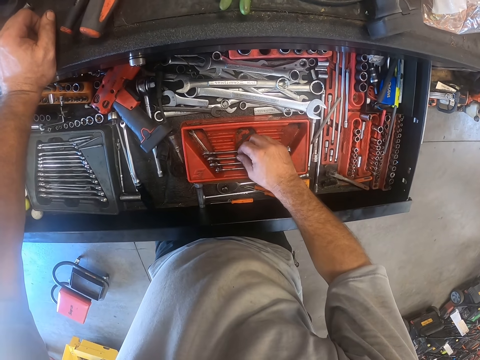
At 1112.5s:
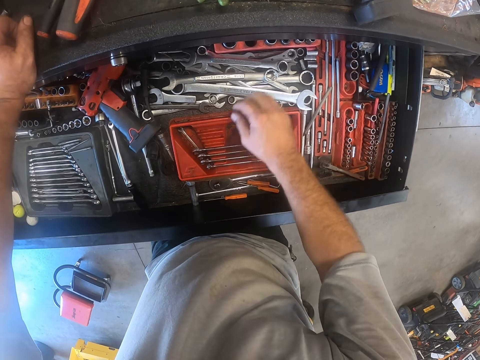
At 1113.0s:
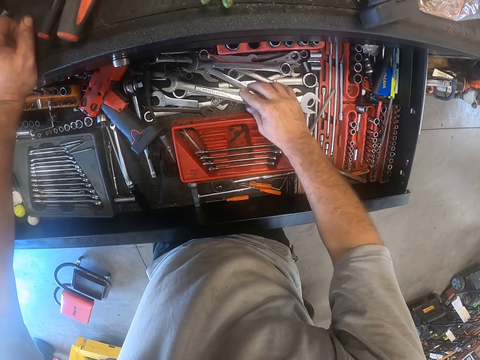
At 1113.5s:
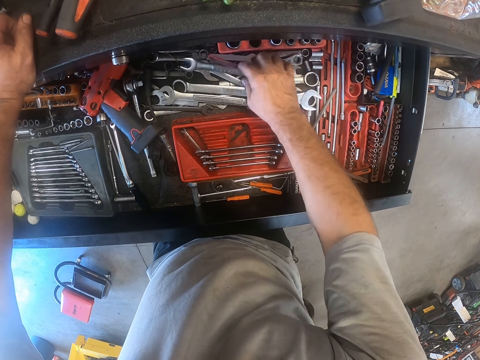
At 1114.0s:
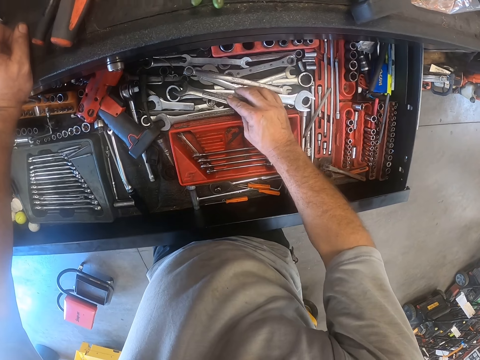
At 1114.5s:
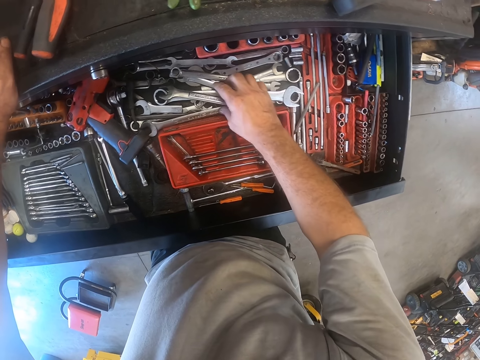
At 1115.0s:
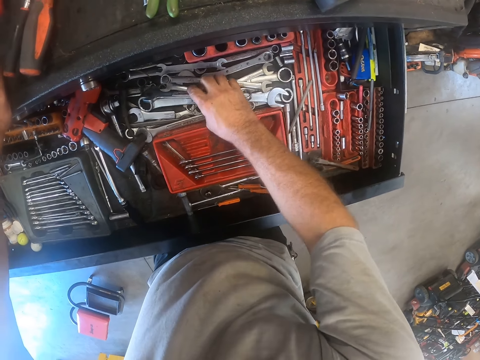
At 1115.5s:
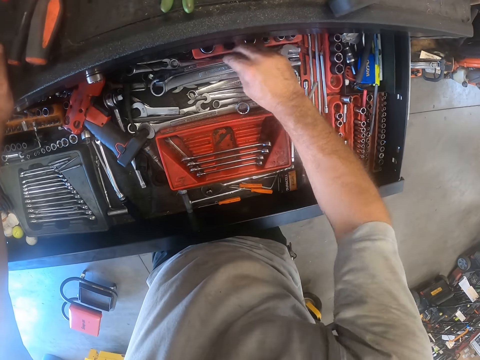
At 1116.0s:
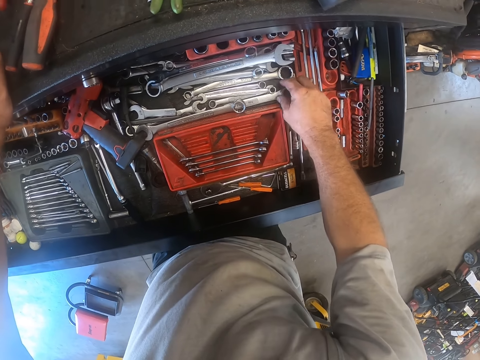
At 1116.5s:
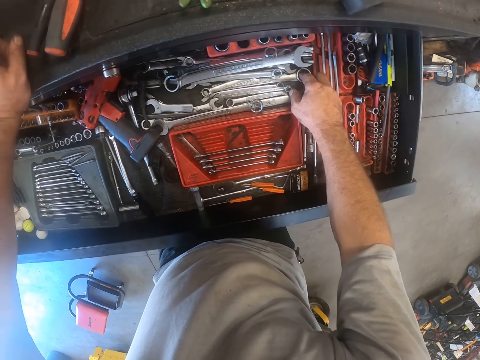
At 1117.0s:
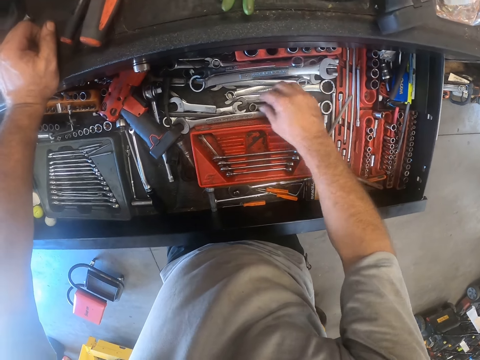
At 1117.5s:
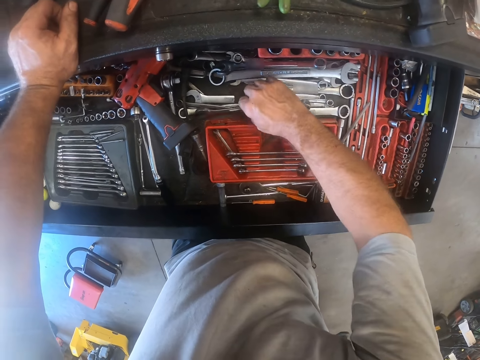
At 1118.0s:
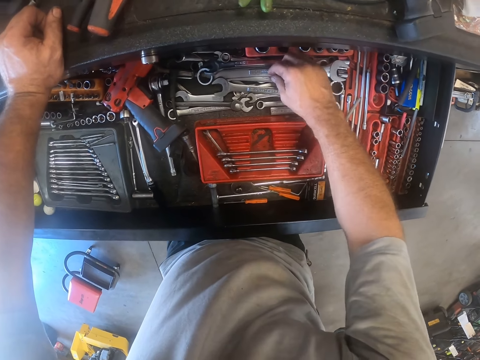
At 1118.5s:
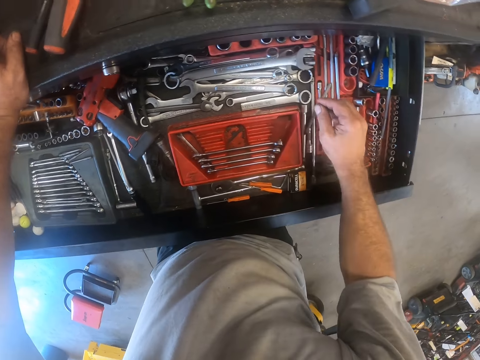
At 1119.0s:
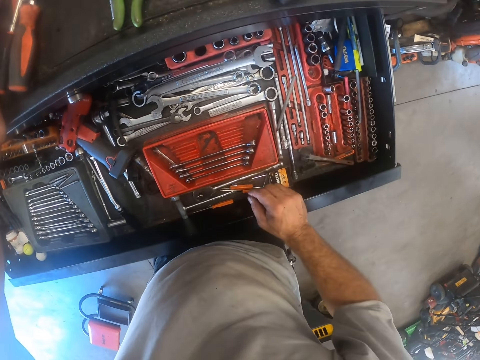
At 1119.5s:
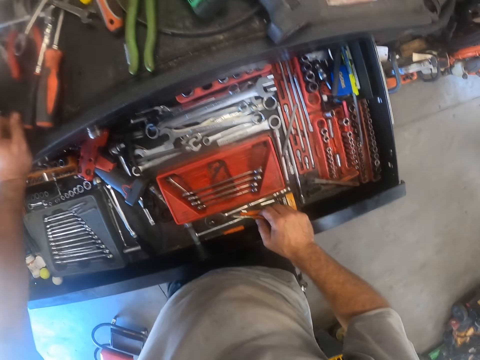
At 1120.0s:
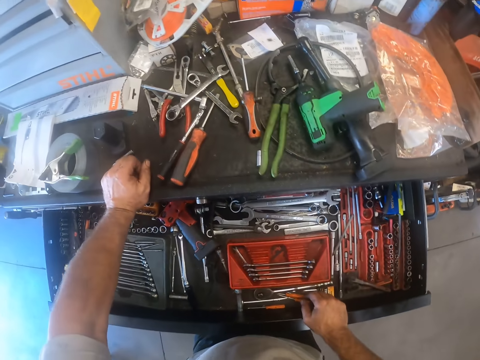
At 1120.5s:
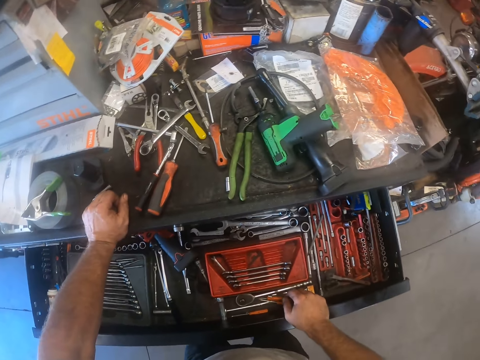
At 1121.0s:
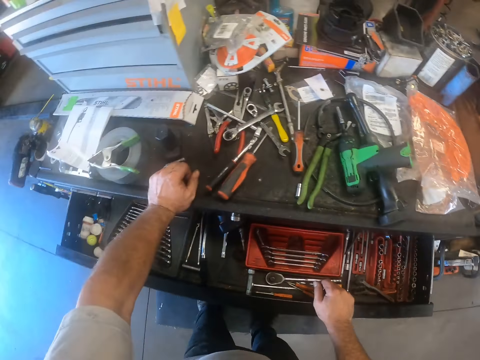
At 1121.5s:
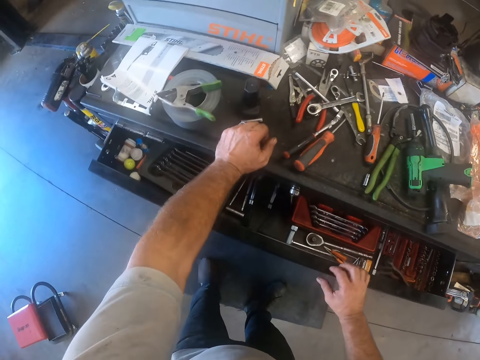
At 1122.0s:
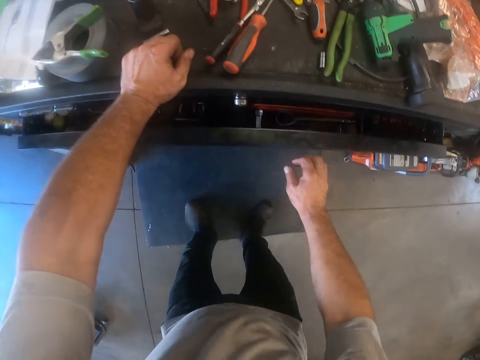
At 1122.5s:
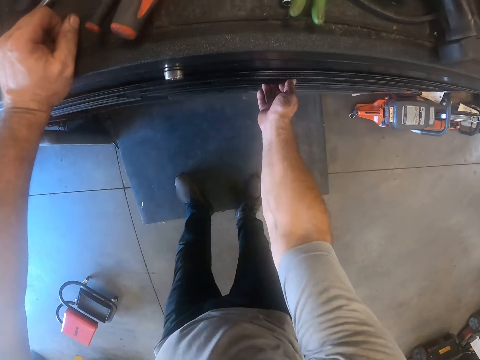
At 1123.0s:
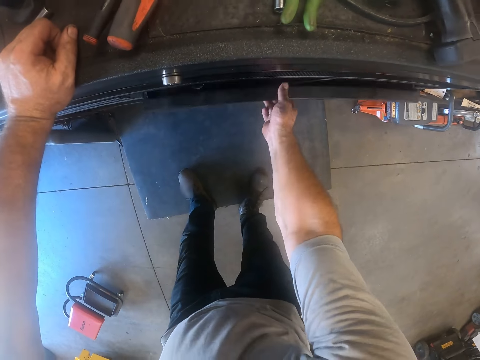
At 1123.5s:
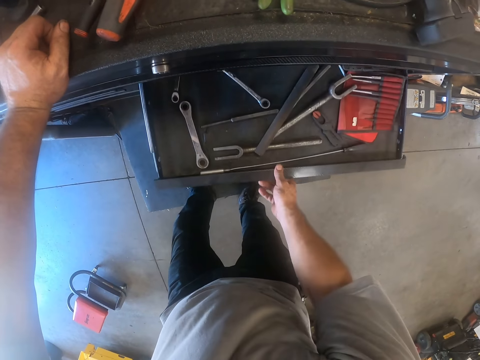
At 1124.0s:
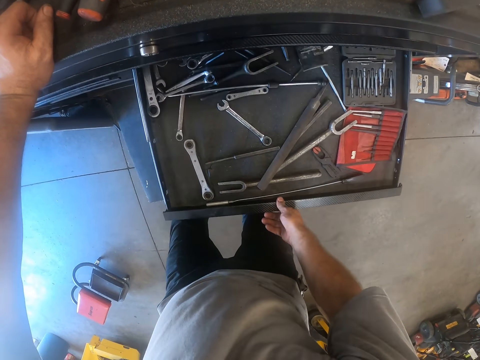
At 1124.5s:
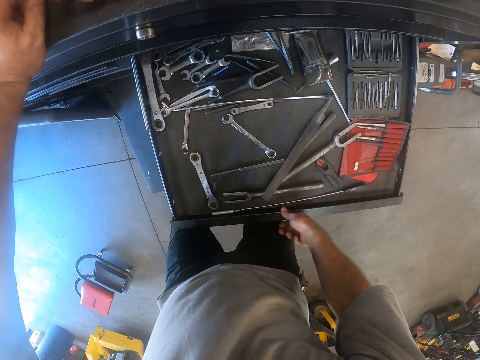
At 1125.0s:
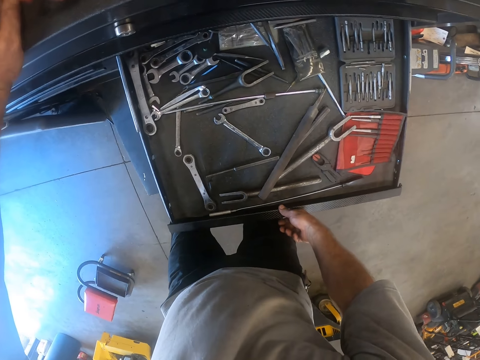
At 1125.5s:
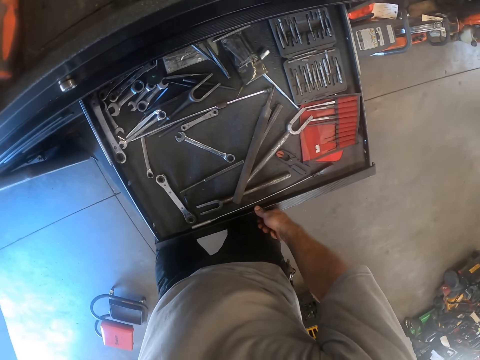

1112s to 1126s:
The camera wearer searches the drawer with his right hand. He touches the spanners on the drawer. He places his right hand on the drawer. He looks at the tools on a table. He closes the drawer with his right hand. He opens another drawer with his right hand. He holds the drawer. He looks inside the drawer.

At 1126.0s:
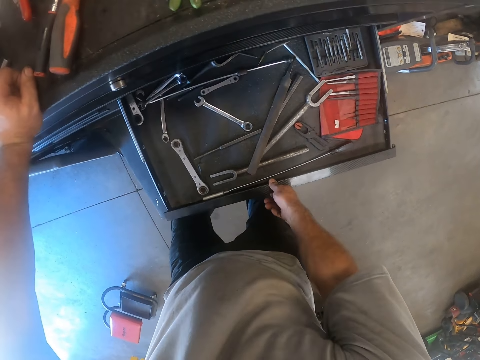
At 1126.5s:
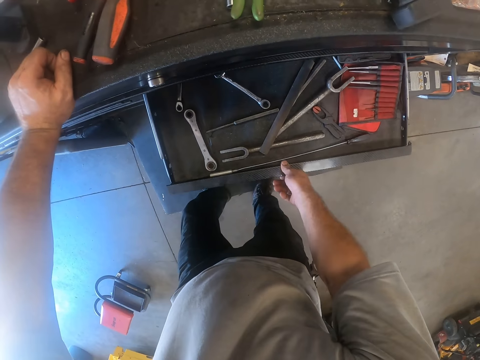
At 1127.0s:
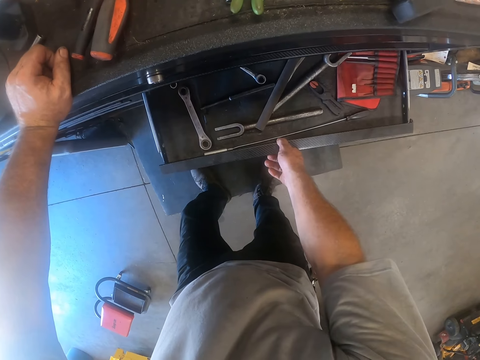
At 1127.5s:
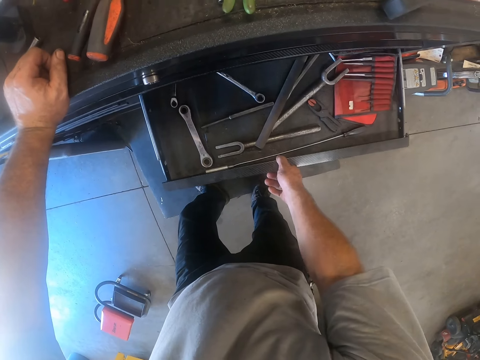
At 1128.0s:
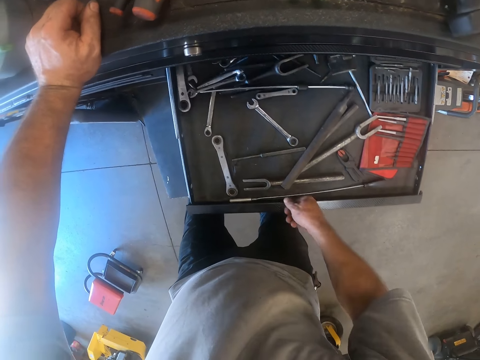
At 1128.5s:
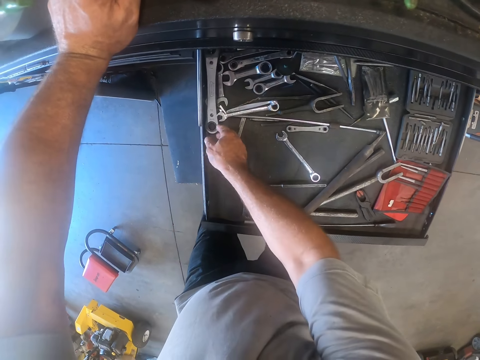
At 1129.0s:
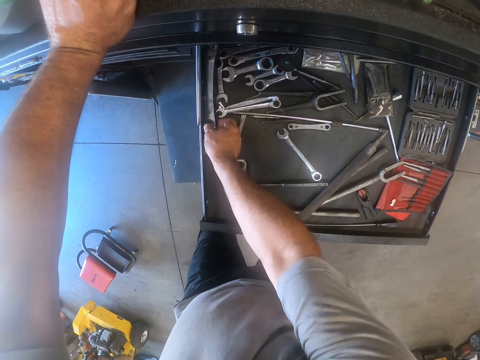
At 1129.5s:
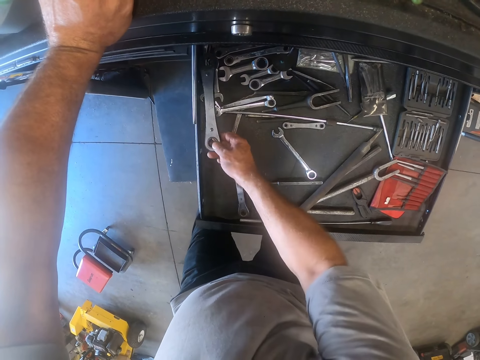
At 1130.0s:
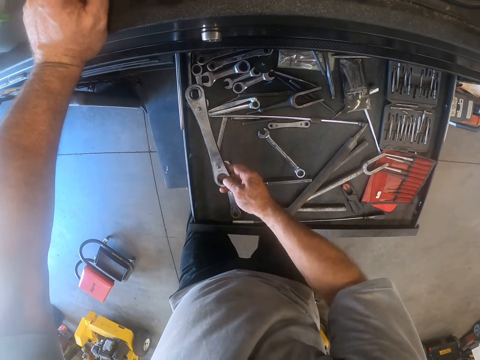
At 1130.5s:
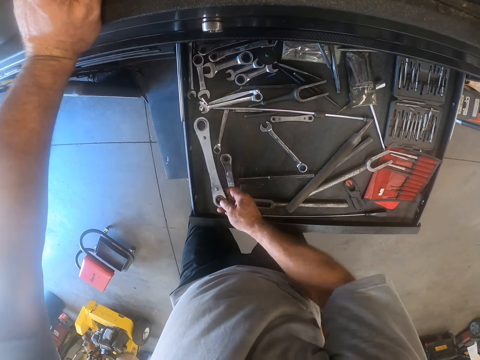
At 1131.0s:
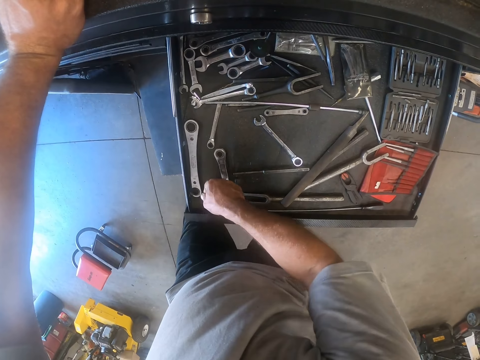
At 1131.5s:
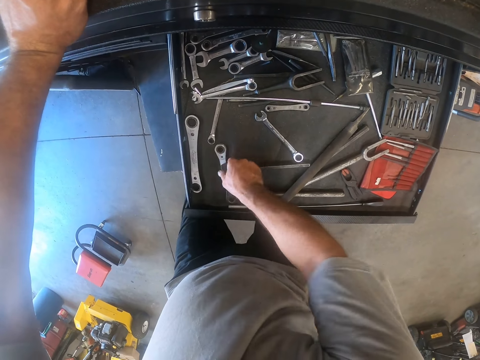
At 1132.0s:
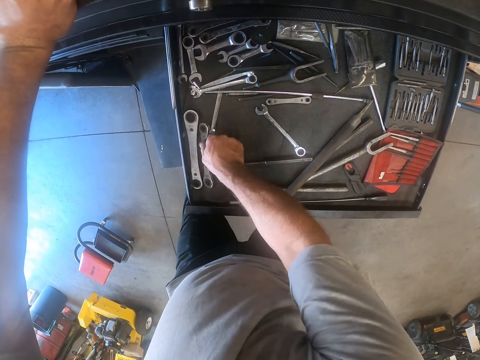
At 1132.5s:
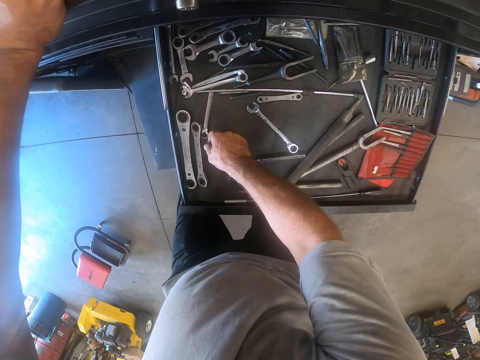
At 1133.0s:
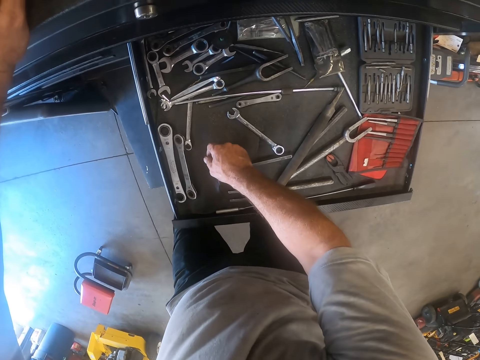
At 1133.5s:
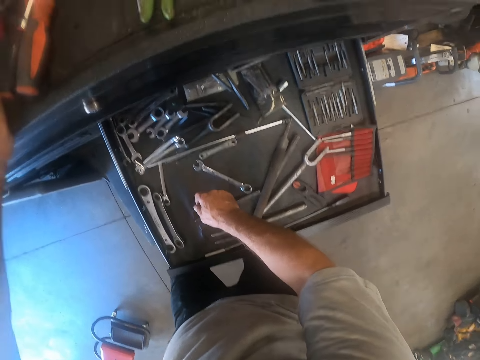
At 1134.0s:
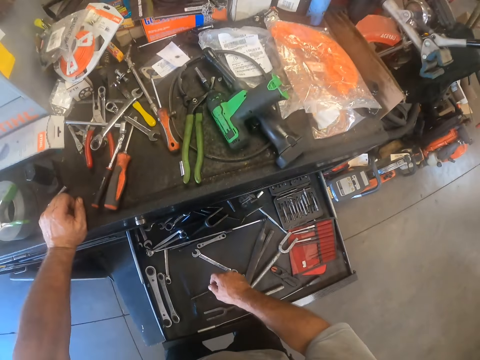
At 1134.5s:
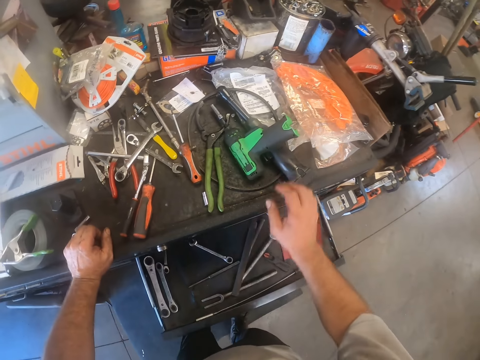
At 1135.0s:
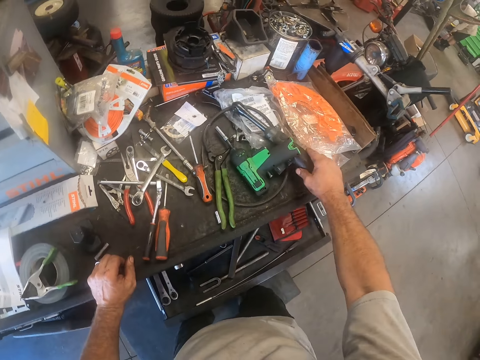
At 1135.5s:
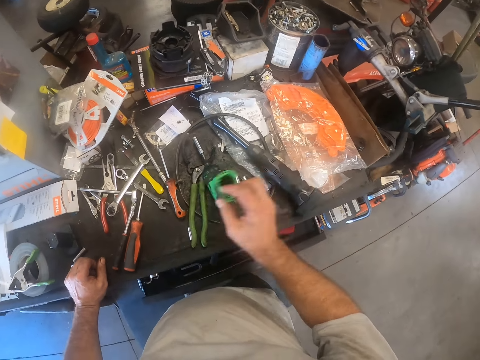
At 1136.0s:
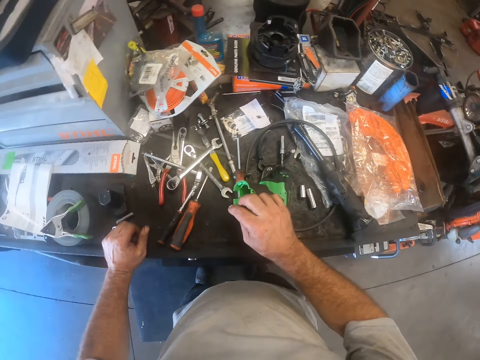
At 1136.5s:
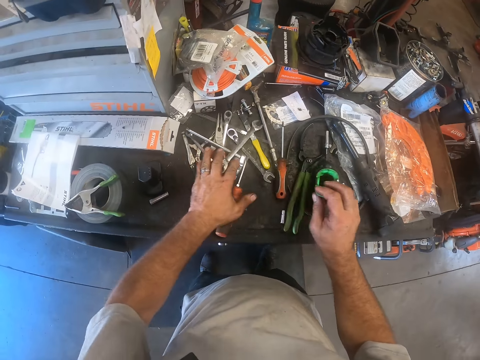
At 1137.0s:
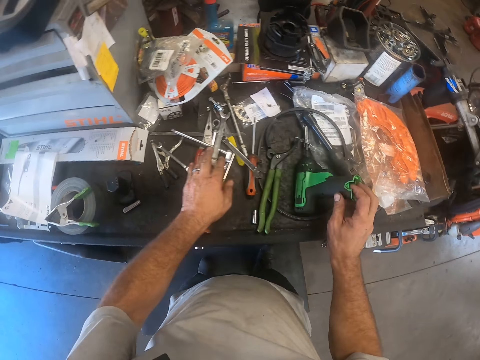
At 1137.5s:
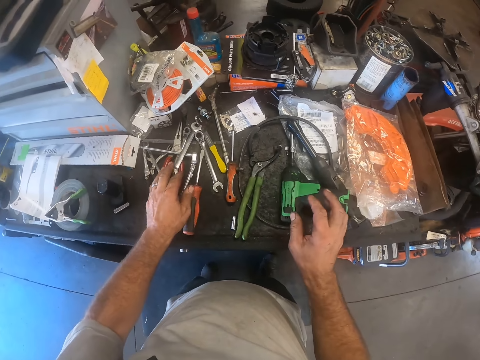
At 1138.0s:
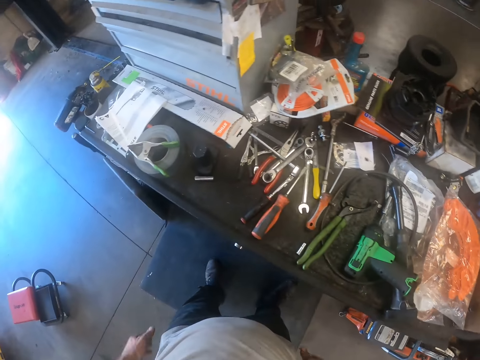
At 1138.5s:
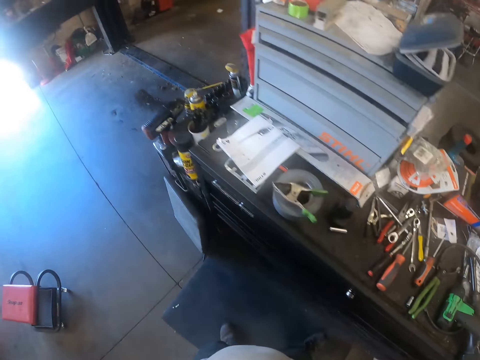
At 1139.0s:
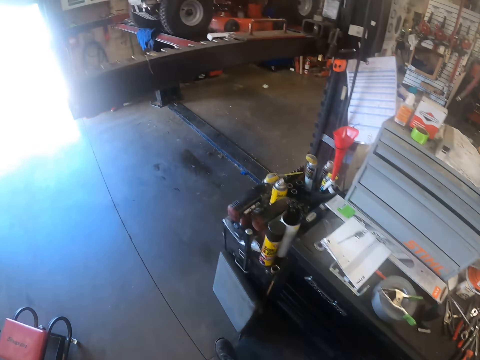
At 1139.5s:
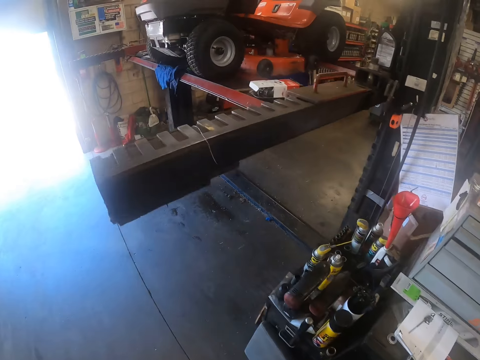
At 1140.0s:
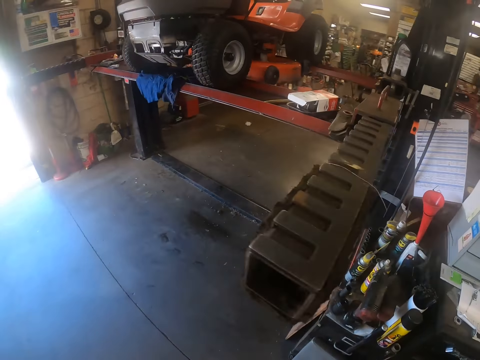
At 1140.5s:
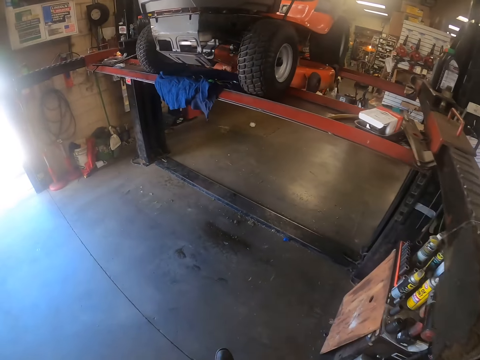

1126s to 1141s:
The camera wearer closes the other drawer with his right hand. He opens another drawer with his right hand. He picks another spanner from the other drawer with his right hand. He inspects the spanner. He drops the other spanner in the other drawer. He moves another spanner in the other drawer with his right hand. He looks inside the drawer. He closes the other drawer with his right leg. He moves a power wrench on the top of the tool storage with his right hand. He moves a power screwdriver on the top of the tool storage with his right hand. He turns an impact wrench on a table. He searches the top of the tool storage with his left hand. He touches the tools on the table. He turns to the left.
